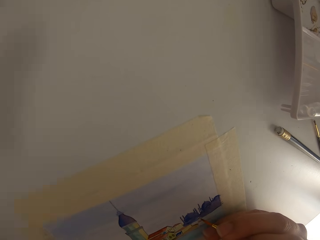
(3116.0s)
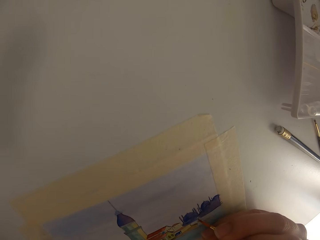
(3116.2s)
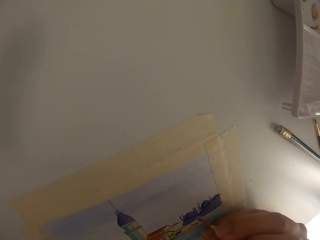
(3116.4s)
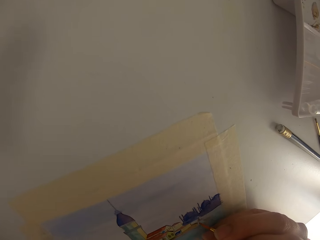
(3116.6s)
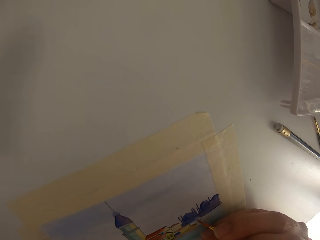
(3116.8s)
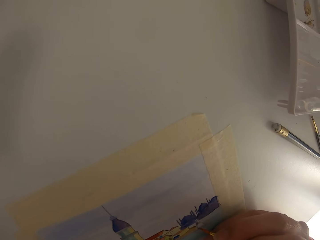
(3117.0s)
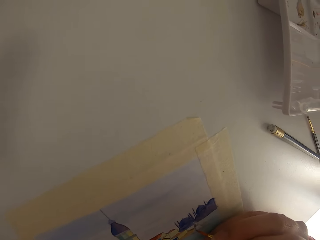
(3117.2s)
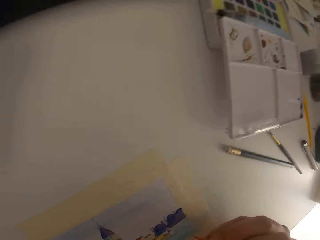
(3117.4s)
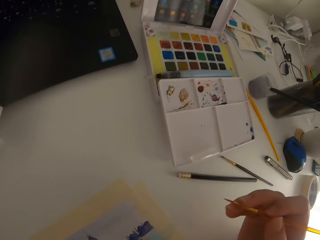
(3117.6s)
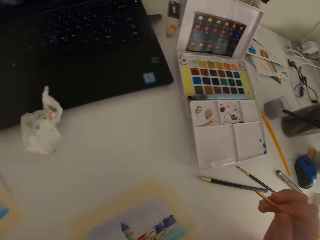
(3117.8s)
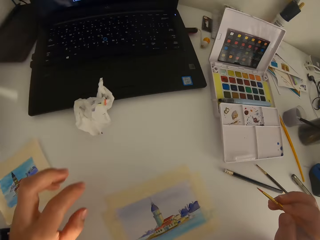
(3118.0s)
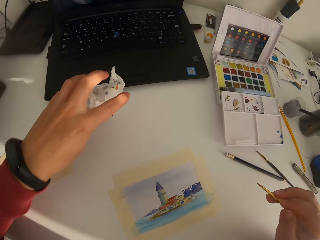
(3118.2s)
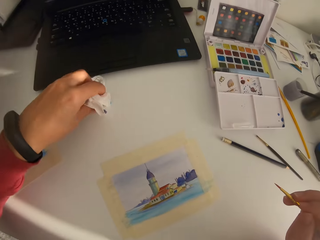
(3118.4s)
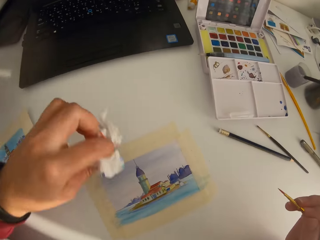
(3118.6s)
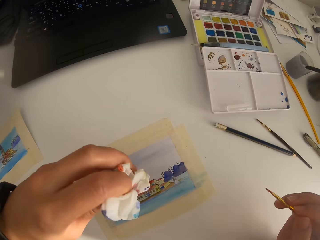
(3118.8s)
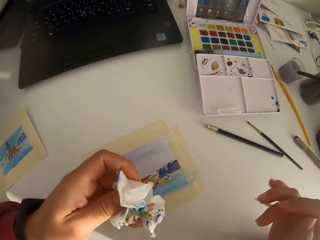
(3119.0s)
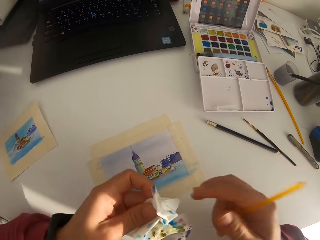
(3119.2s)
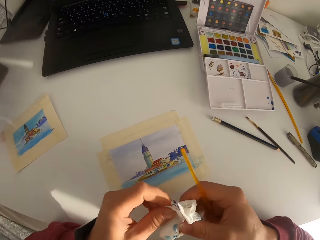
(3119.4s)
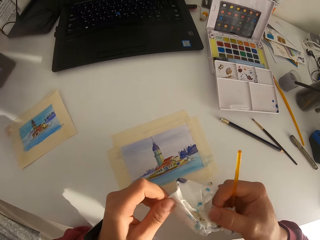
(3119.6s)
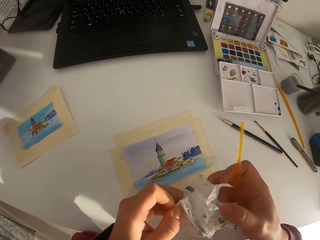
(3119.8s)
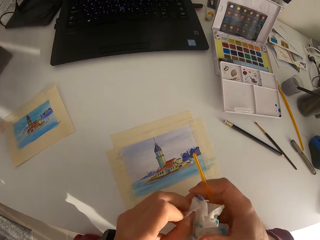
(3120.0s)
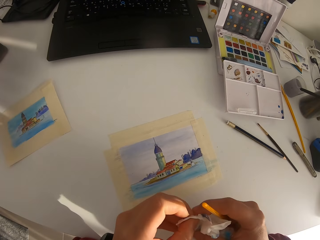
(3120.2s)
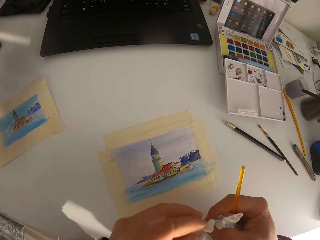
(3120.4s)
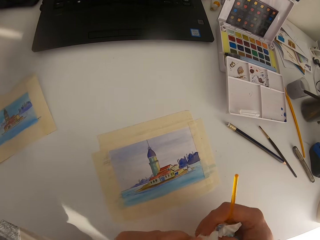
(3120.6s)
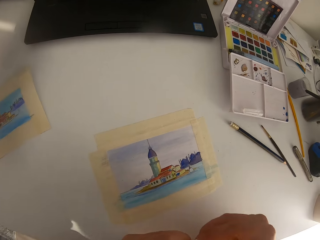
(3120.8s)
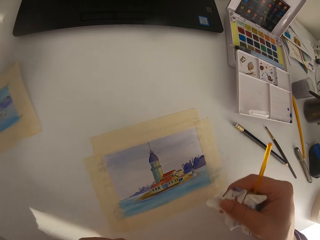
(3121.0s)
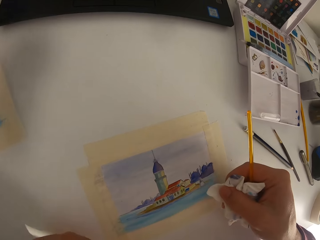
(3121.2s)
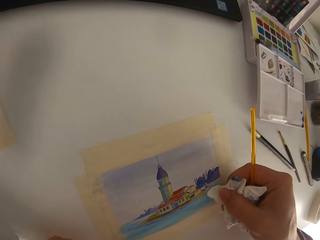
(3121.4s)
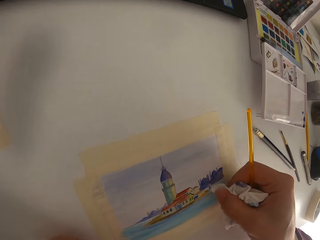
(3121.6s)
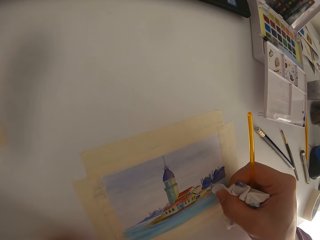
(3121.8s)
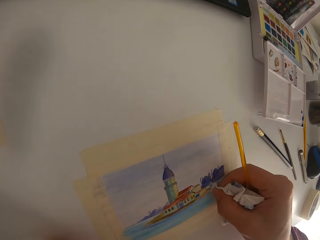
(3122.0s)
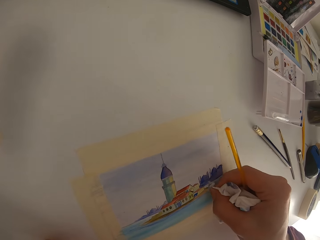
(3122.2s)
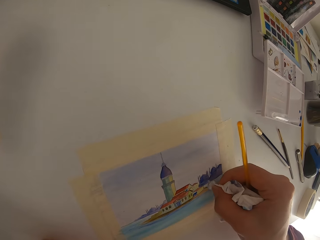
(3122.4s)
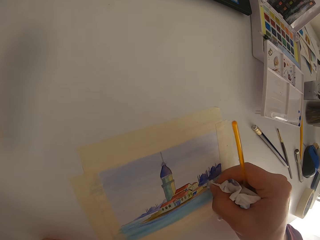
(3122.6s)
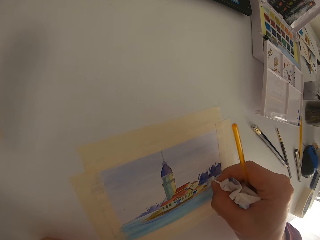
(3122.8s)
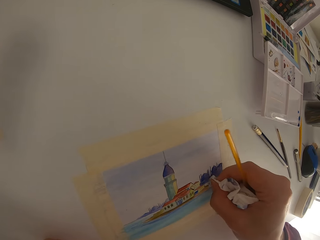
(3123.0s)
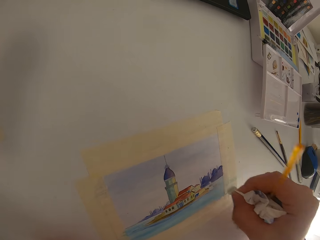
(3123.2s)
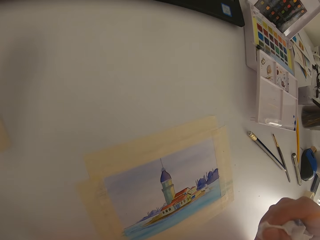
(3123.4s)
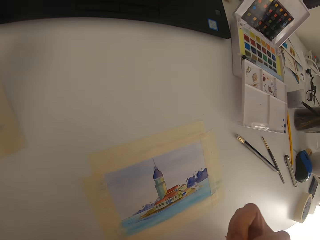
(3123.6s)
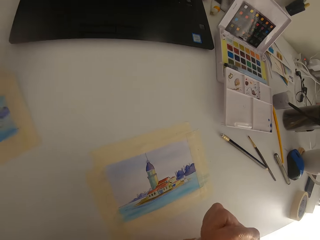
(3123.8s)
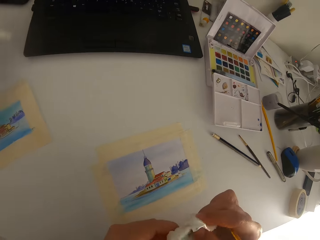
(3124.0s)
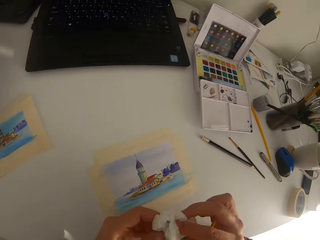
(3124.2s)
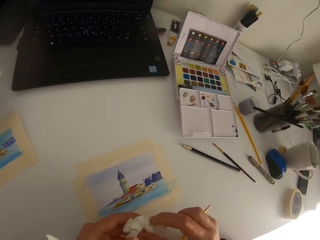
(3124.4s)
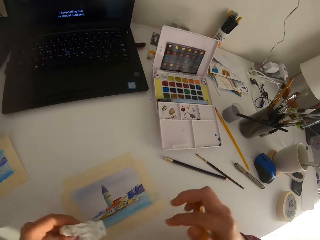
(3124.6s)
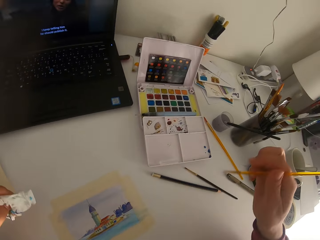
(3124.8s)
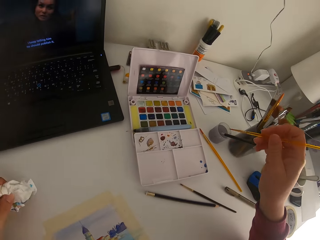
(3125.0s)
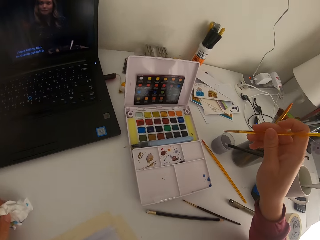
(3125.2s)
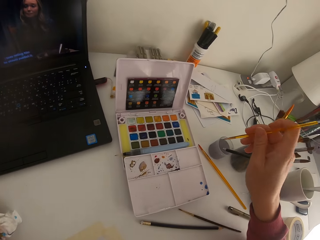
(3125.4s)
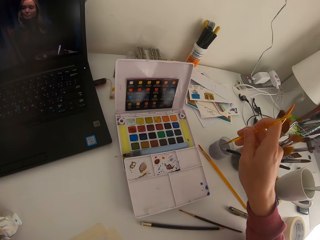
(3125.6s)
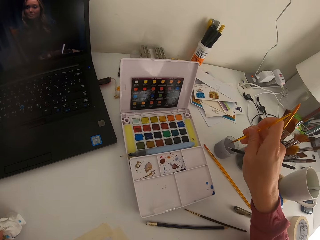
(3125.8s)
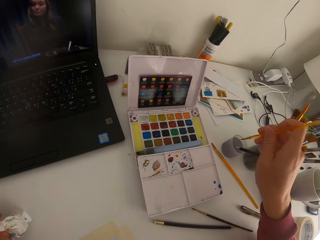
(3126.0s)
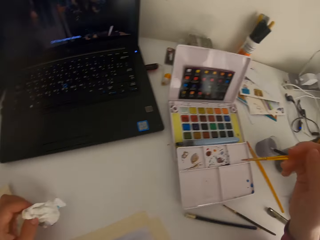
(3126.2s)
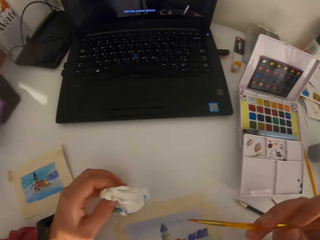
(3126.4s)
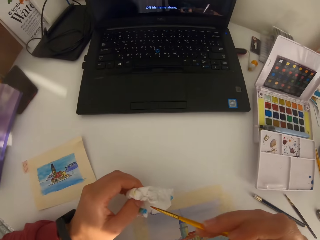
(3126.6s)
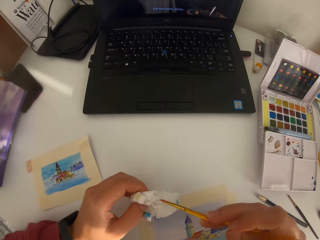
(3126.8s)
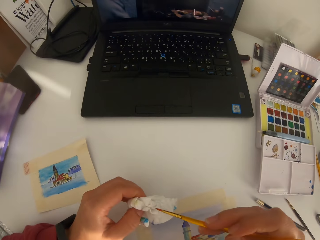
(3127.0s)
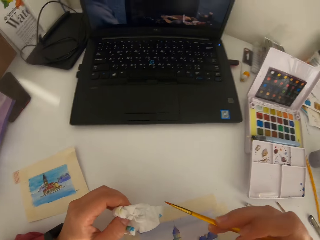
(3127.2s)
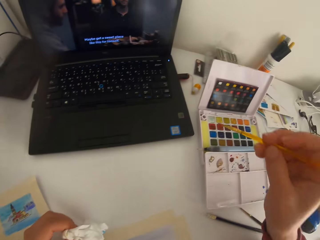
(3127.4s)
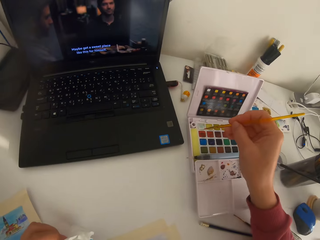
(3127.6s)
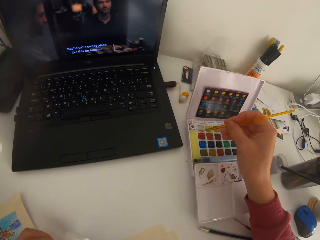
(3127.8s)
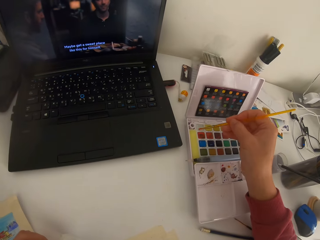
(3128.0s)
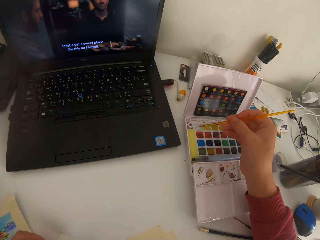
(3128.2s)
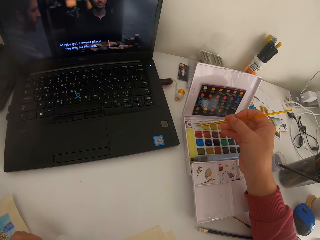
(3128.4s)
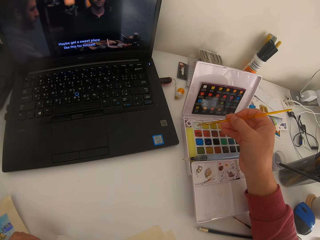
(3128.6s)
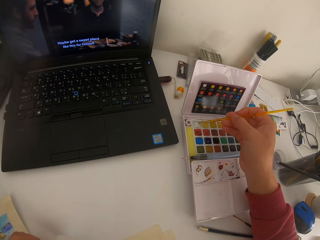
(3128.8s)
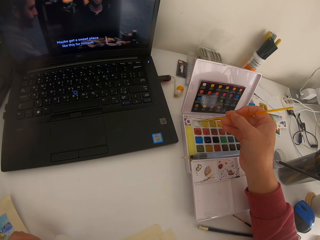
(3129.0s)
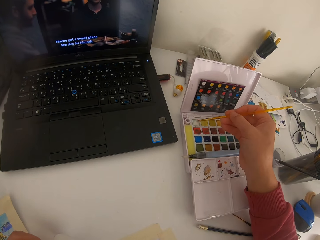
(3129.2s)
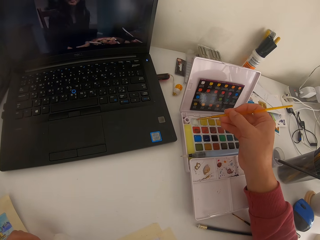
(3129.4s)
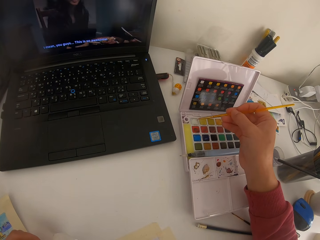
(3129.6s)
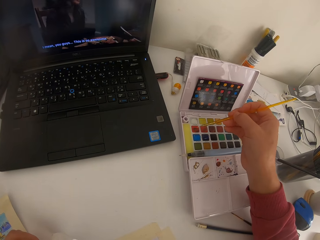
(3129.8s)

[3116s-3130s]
The camera wearer paints on the paper. They pick up the tissue paper. They exchange the tissue paper into the right hand. They wipe on the painting paper with the tissue paper. They exchange the tissue into the left hand. They dip the paint brush into the ink. They wipe the paint brush on the tissue paper.

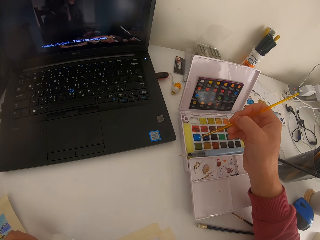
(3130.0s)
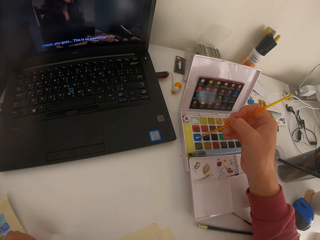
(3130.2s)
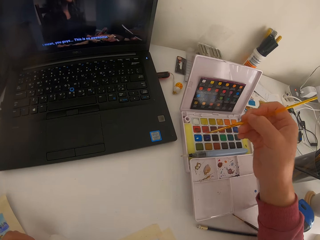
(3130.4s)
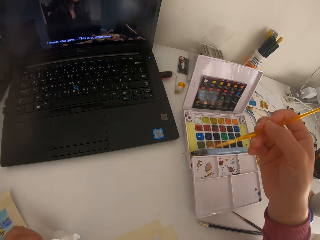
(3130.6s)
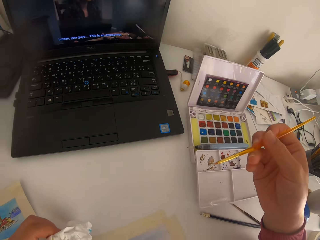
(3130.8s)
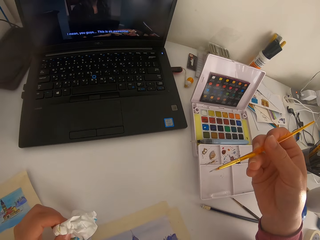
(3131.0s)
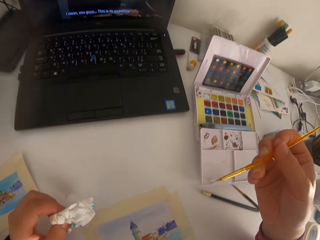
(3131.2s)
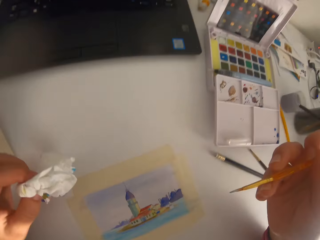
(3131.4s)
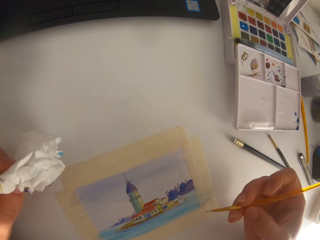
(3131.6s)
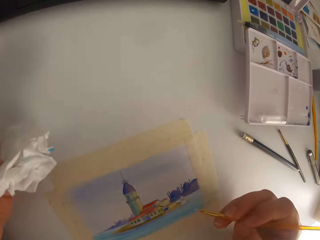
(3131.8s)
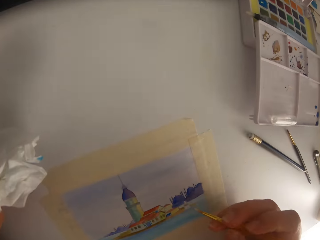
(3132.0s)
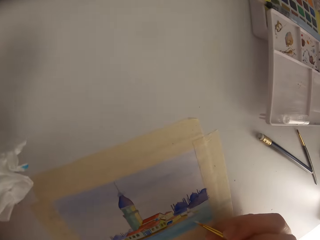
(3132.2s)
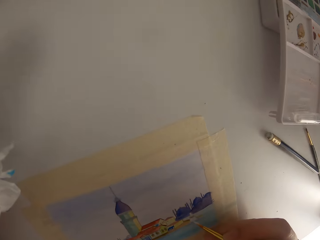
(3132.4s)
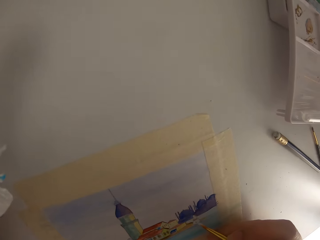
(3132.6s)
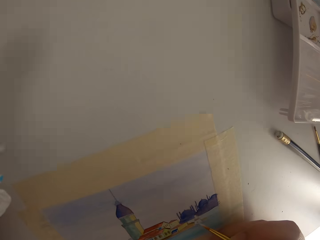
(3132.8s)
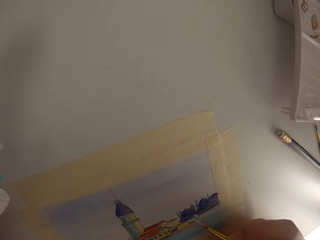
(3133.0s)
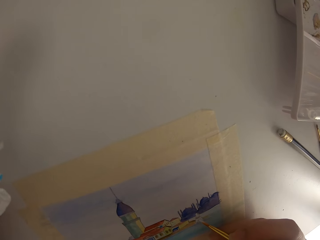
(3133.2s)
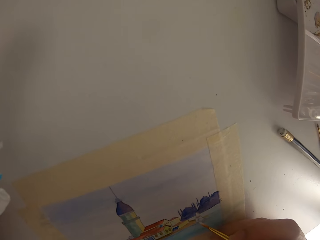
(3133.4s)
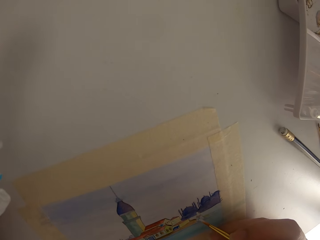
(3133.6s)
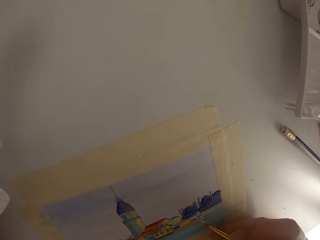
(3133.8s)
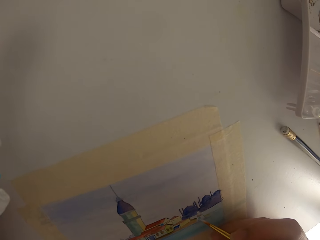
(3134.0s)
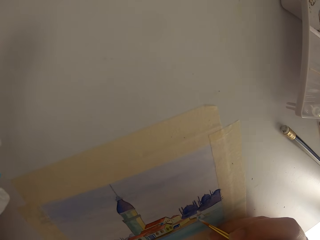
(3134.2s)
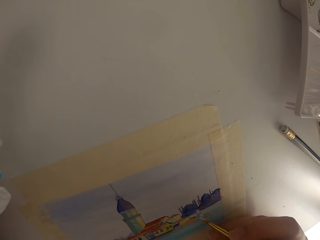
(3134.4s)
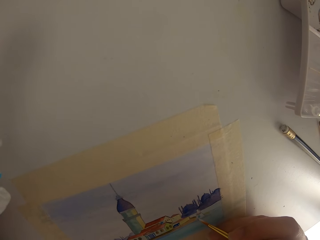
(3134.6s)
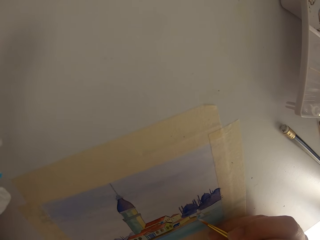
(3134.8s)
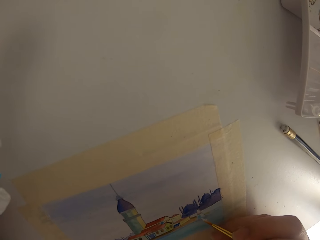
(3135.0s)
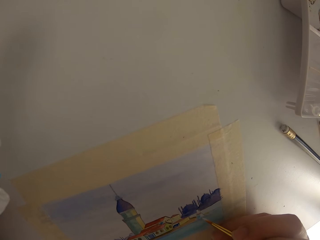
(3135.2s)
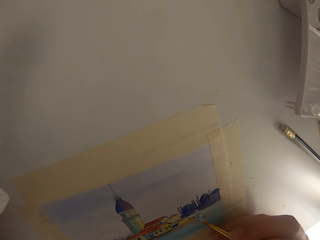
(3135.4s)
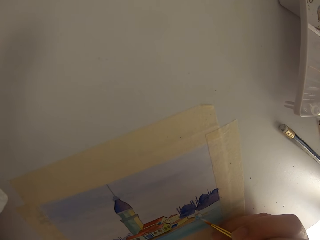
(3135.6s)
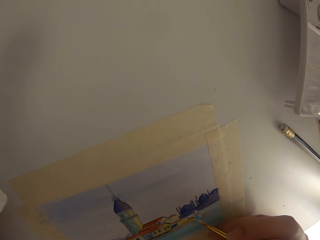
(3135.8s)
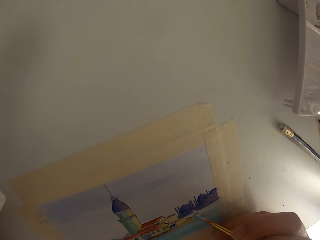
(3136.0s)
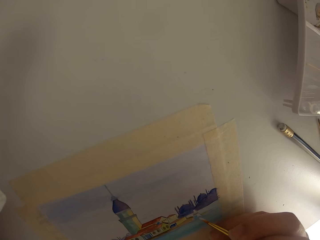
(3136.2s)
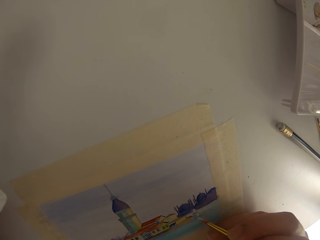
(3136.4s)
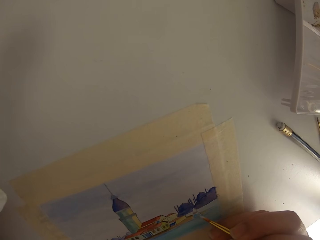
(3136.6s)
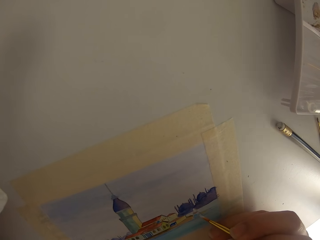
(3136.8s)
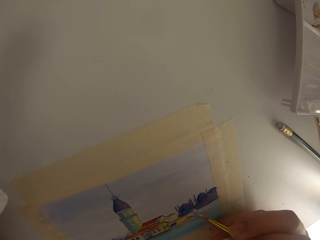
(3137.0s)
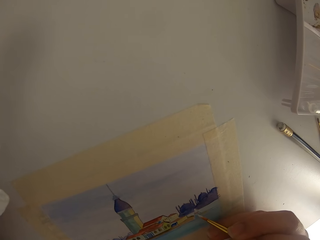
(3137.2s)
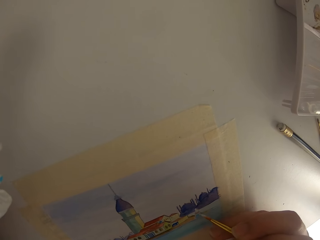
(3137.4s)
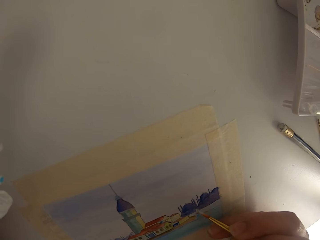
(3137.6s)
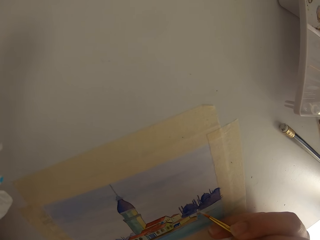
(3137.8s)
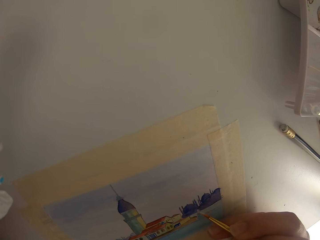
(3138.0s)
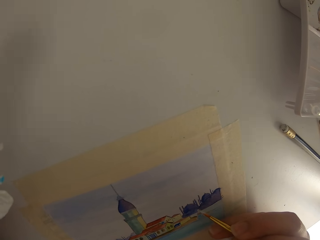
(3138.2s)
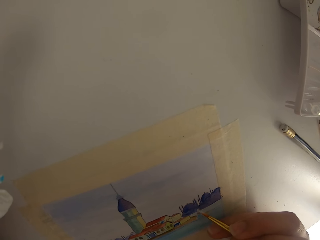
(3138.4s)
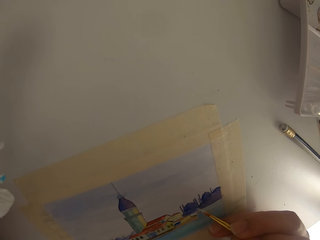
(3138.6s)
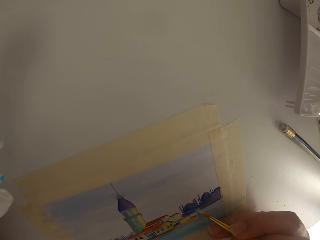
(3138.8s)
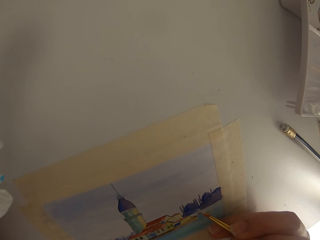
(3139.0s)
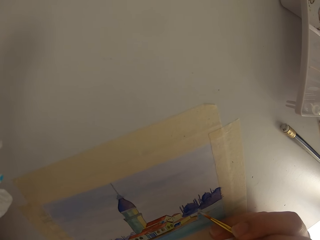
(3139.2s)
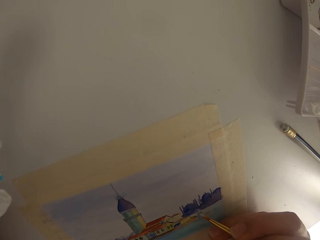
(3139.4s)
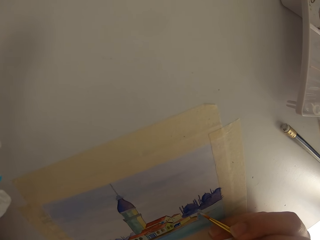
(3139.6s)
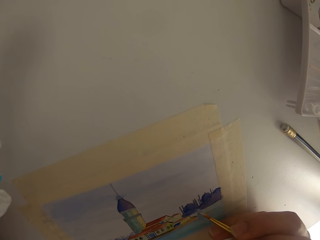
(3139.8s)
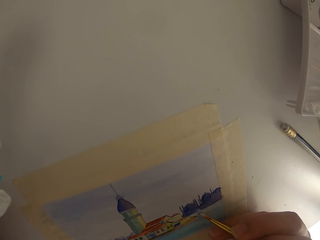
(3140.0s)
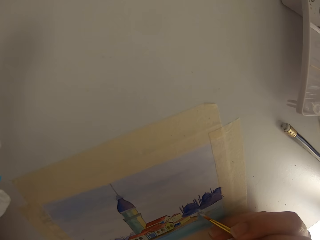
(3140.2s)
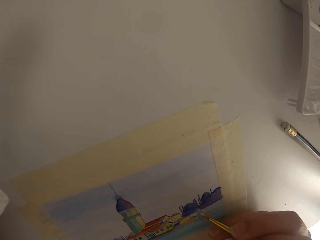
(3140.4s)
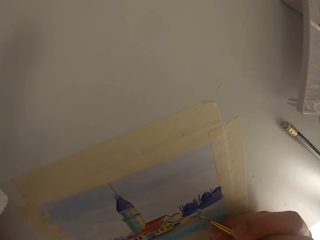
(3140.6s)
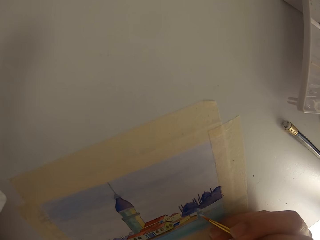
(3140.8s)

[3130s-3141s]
The camera wearer touches the paint brush on the solid watercolor.
